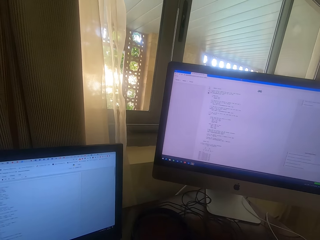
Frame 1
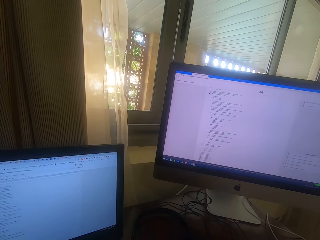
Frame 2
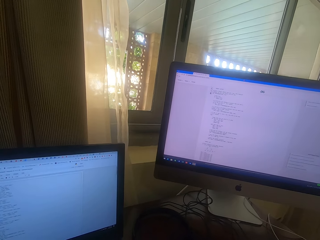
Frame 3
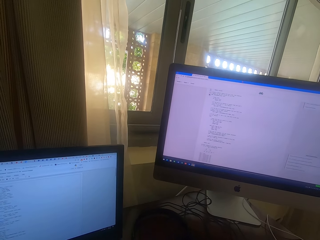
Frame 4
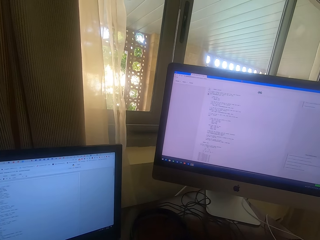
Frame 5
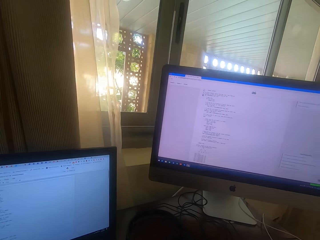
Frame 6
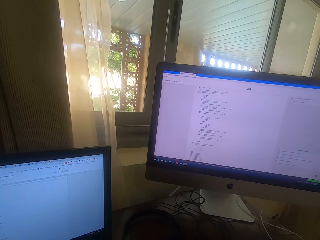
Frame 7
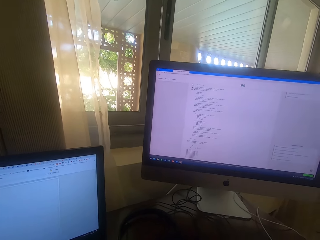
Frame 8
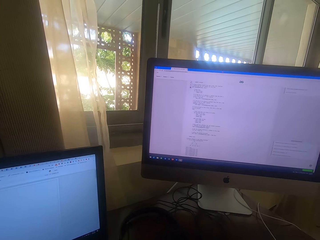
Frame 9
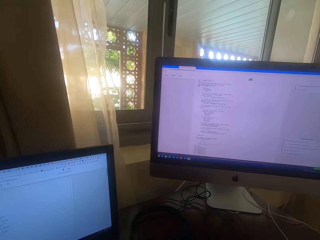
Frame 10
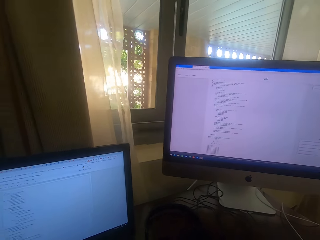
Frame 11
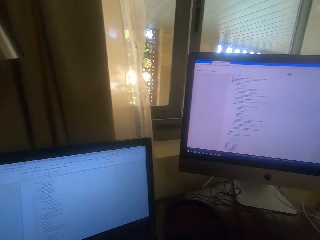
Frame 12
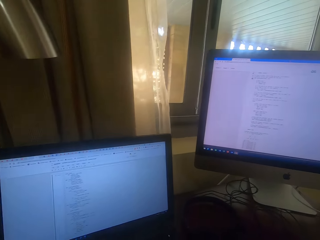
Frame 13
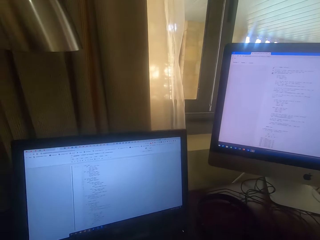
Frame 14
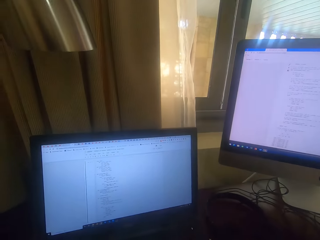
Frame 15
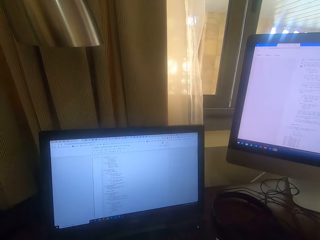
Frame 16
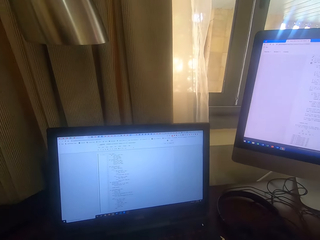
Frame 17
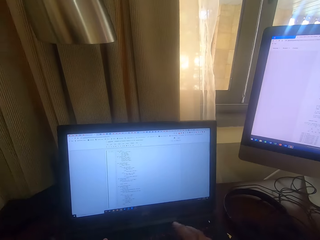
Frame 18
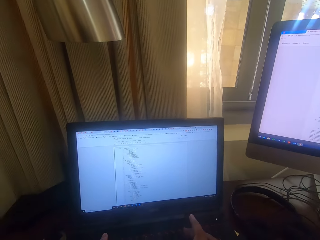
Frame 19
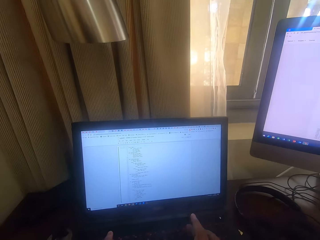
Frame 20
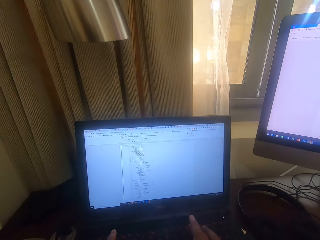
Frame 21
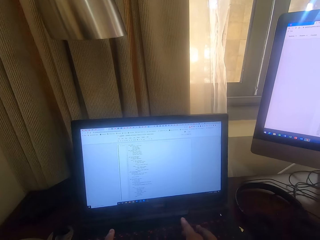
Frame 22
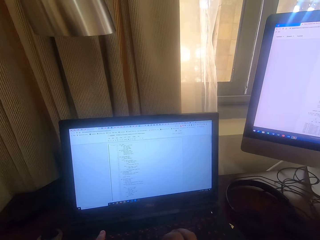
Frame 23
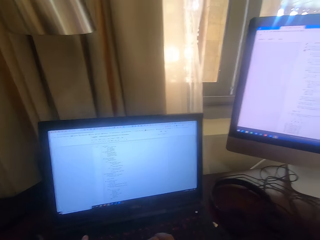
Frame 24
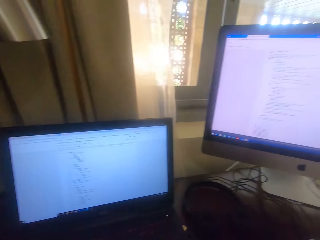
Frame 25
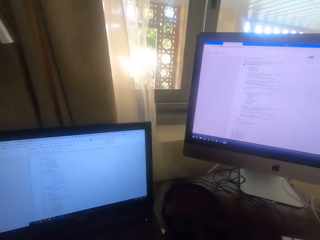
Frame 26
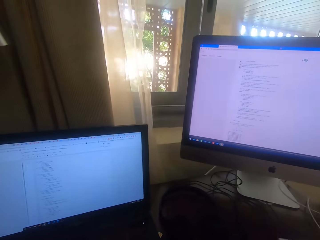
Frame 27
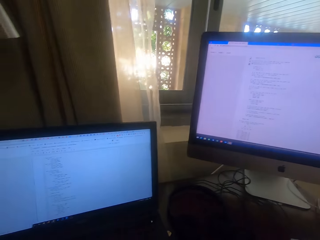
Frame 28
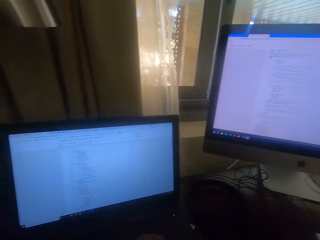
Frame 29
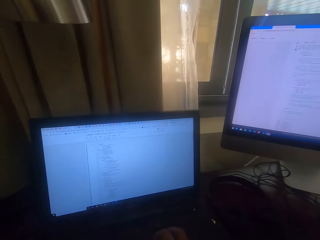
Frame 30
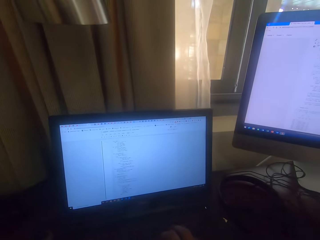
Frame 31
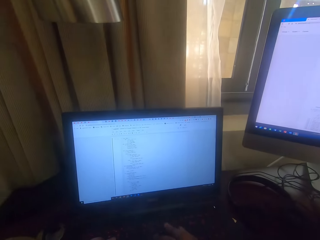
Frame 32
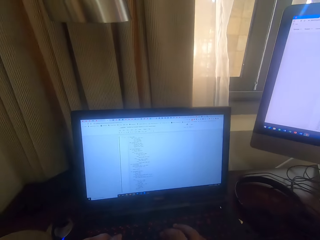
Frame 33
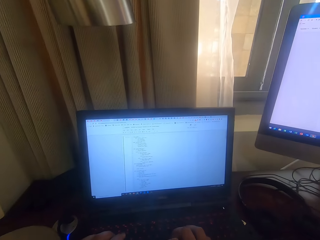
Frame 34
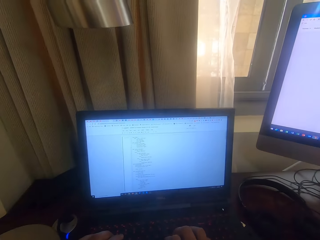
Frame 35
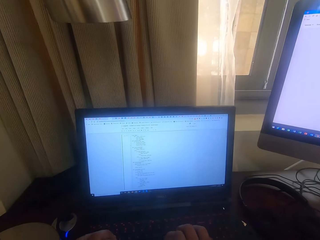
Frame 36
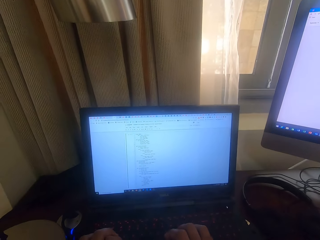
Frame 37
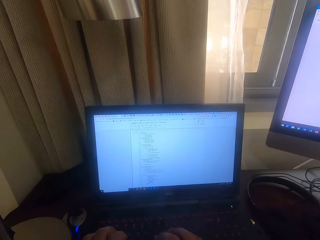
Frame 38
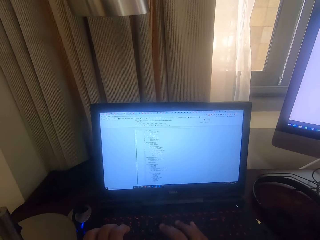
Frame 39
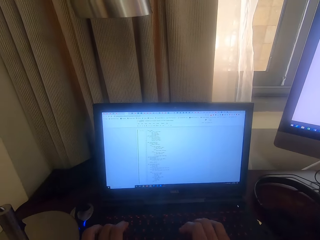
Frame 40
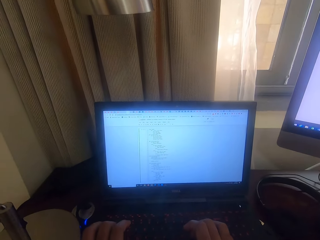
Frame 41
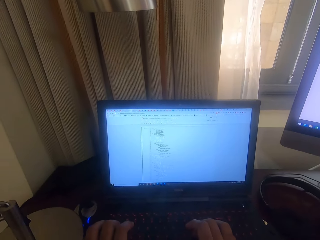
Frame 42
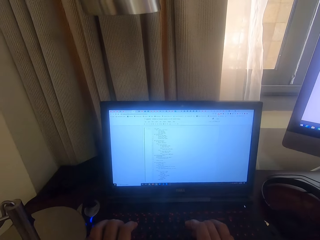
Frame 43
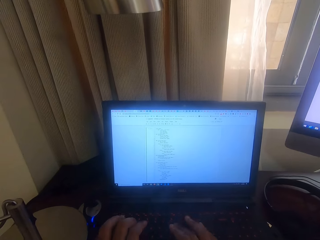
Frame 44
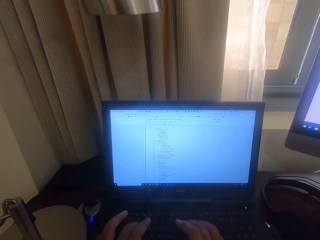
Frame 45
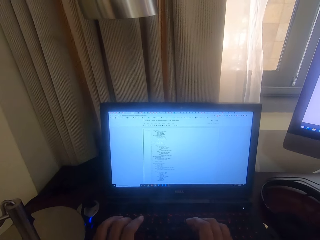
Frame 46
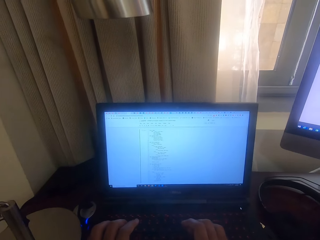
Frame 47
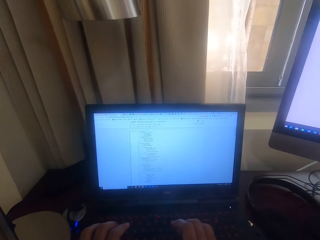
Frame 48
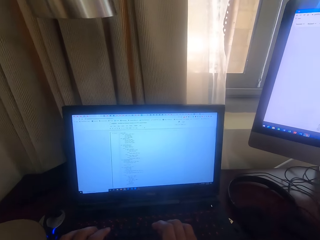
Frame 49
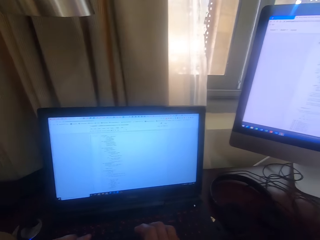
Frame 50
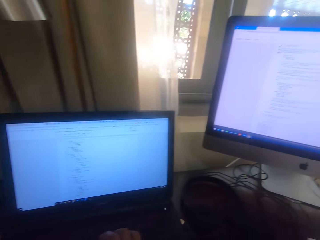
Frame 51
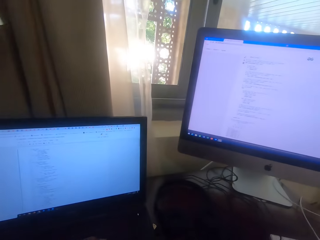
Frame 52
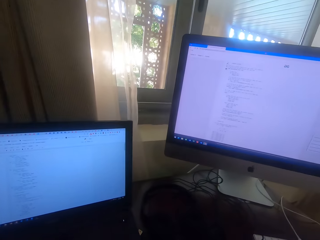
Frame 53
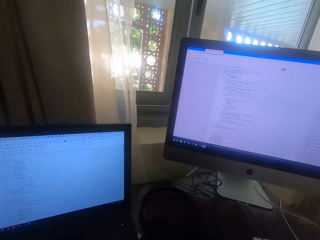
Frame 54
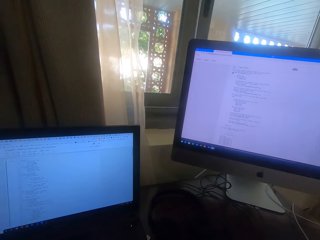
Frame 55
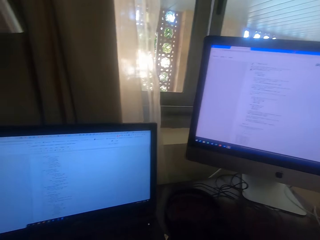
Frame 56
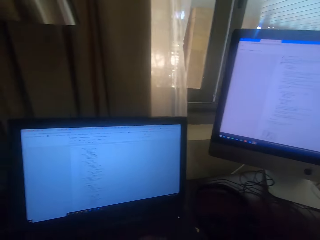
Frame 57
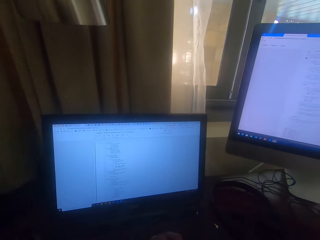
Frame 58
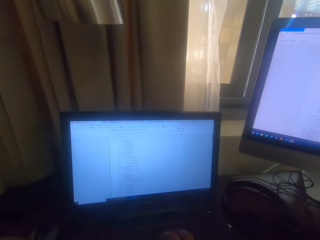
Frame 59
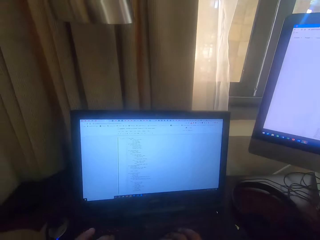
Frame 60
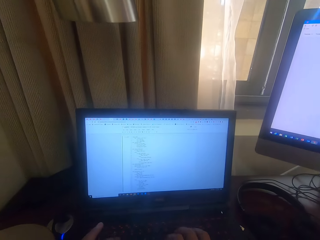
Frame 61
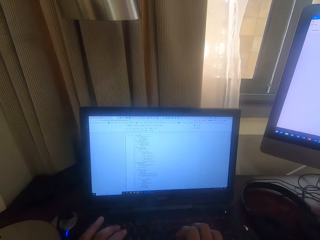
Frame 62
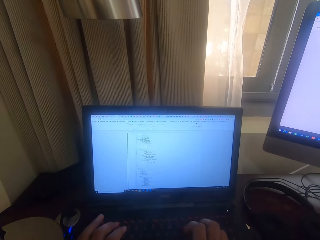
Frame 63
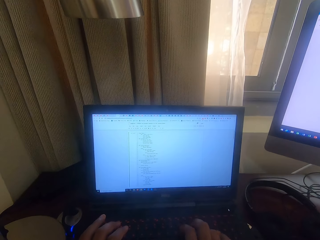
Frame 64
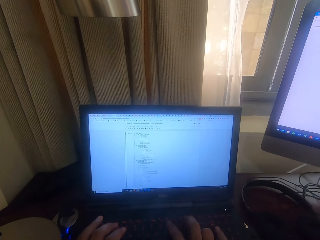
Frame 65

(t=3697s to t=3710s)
The camera wearer uses the keyboard. They type on the keyboard.

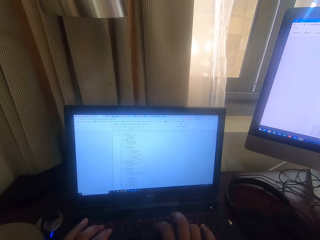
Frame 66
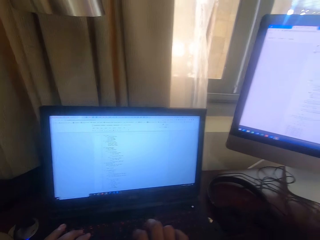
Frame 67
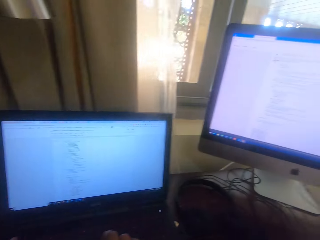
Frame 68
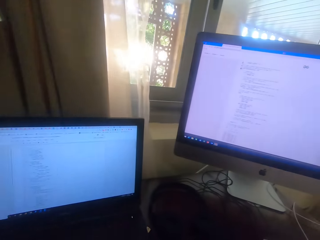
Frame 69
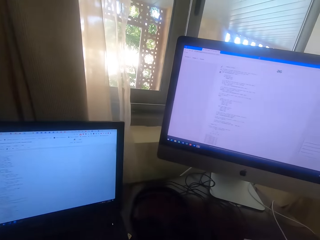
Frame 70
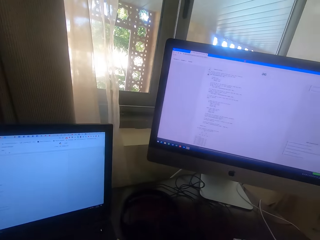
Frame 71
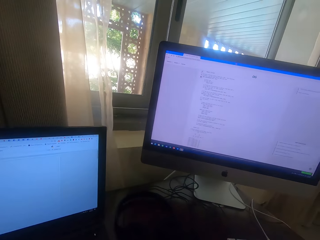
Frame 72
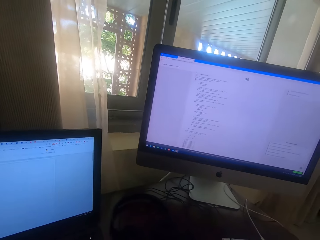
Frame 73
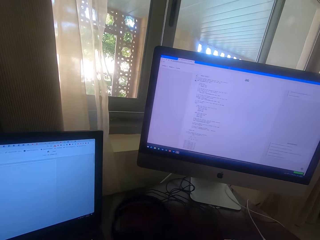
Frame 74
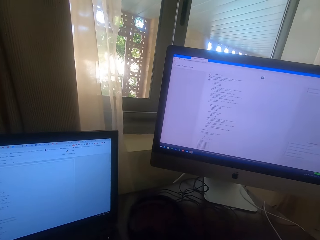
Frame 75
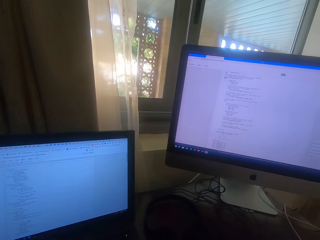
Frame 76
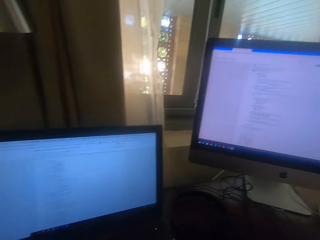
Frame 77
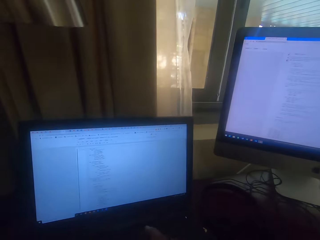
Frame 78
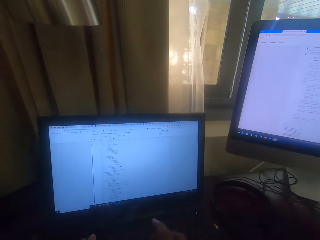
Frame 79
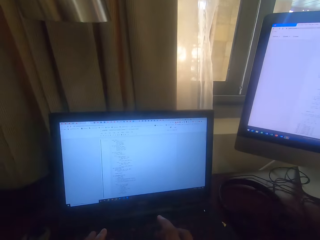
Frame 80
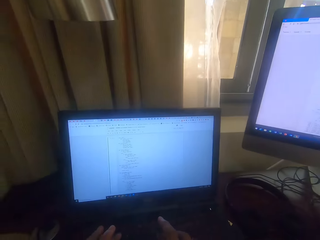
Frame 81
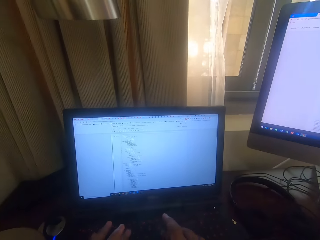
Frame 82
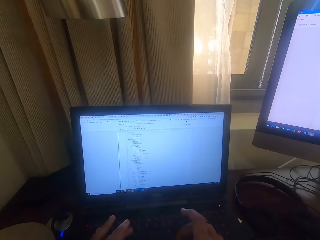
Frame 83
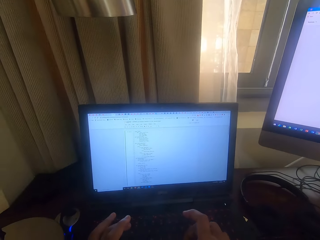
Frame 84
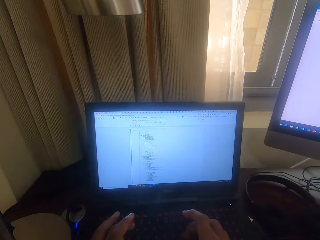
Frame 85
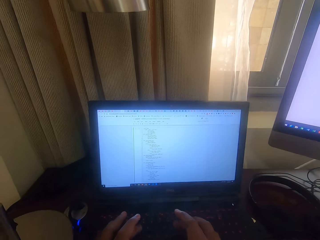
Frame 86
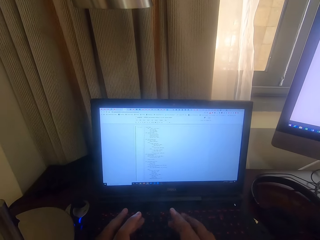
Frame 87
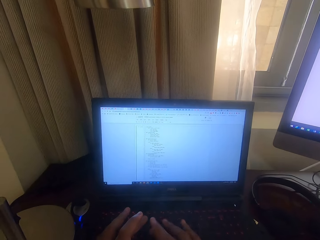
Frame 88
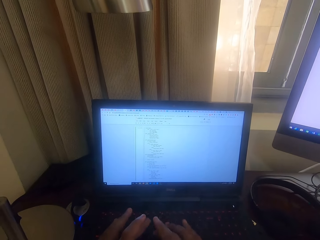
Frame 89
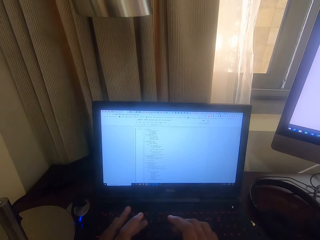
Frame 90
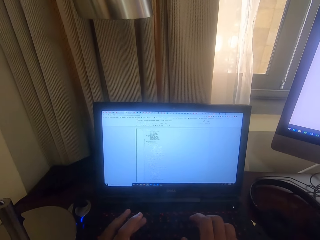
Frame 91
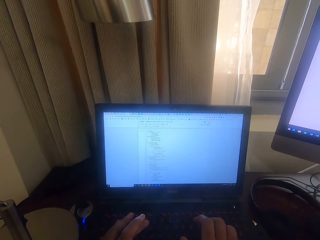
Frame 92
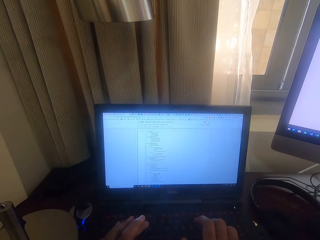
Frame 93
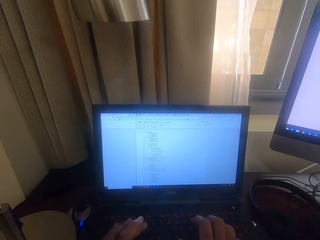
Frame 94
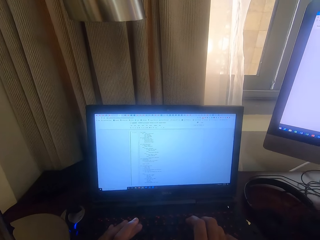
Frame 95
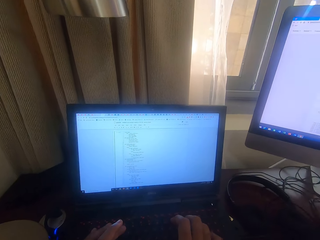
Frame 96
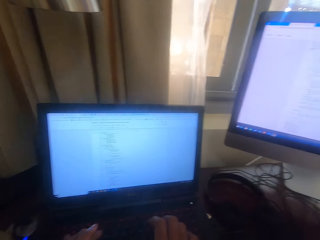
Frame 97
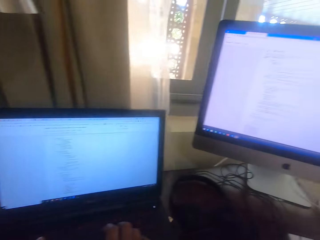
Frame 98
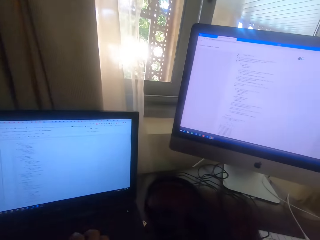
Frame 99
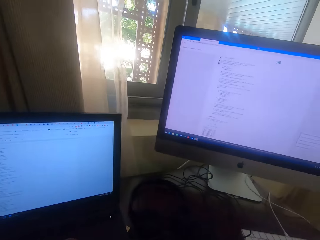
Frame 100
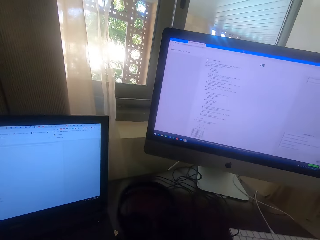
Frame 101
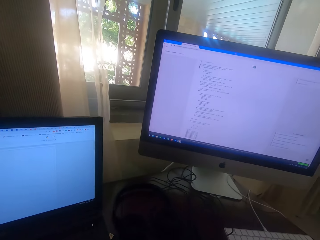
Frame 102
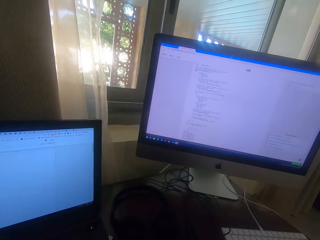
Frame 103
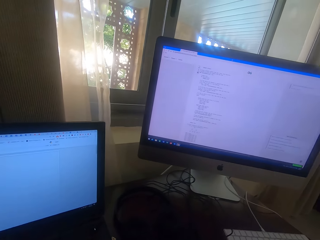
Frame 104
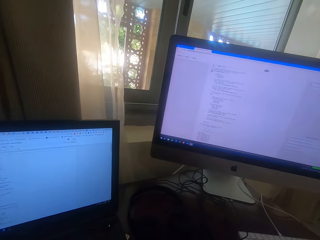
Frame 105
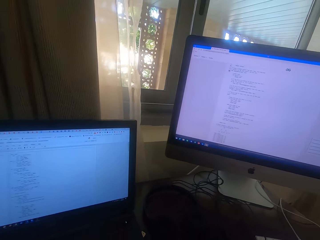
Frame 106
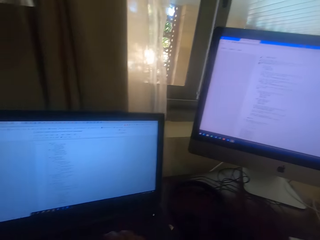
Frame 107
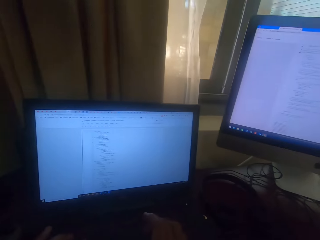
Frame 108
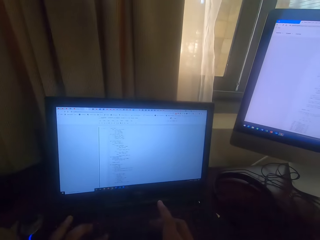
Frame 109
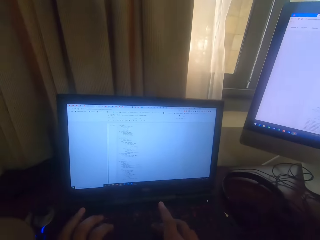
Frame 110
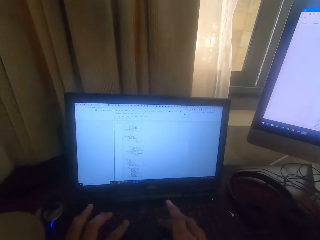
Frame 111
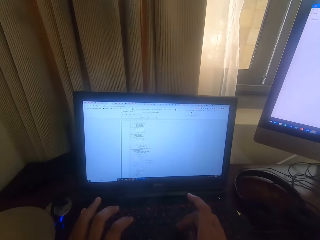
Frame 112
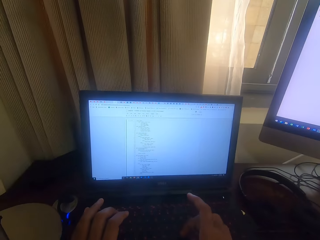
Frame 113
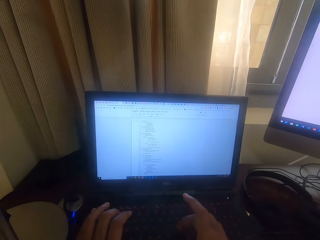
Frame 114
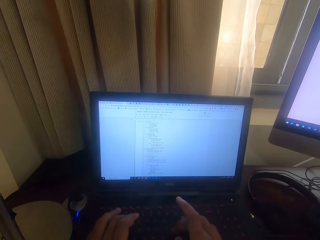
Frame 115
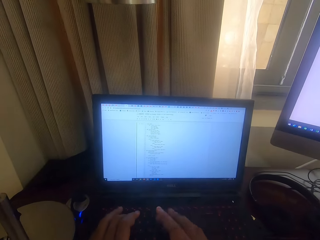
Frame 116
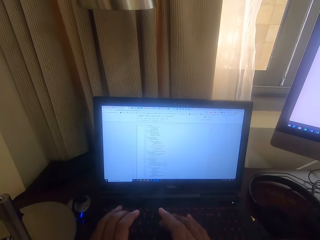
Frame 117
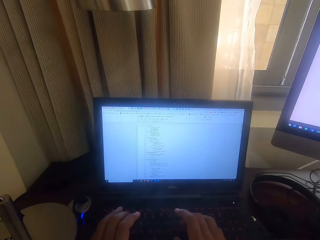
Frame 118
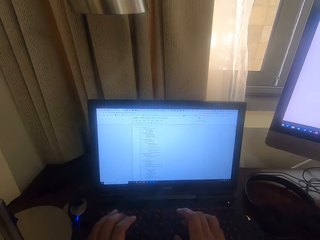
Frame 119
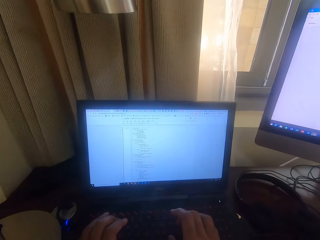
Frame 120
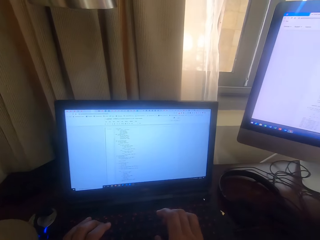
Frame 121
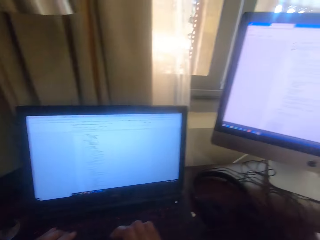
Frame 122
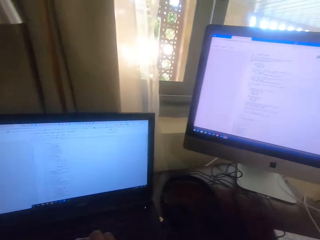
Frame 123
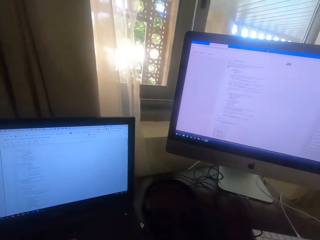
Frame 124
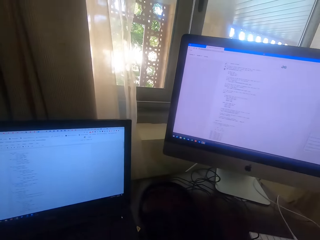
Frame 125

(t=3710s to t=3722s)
The camera wearer looks at the screen. They use the keyboard.
